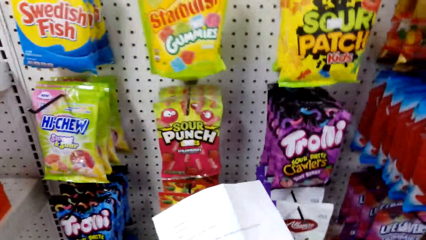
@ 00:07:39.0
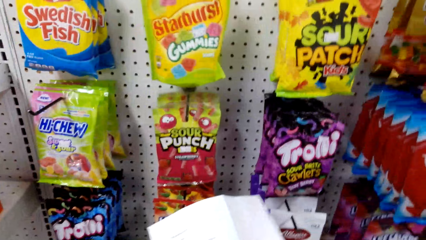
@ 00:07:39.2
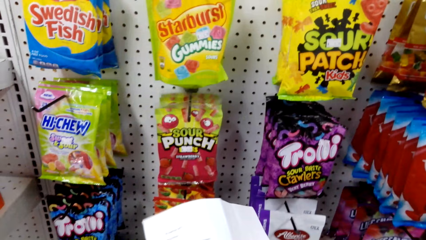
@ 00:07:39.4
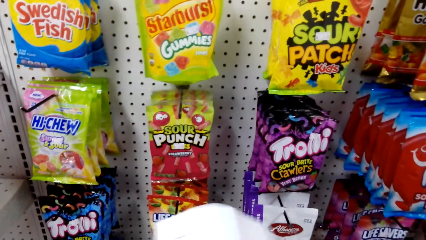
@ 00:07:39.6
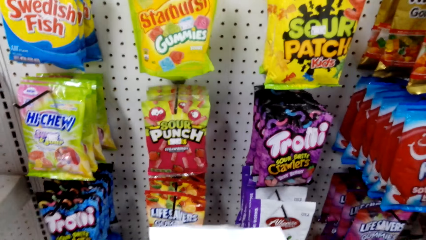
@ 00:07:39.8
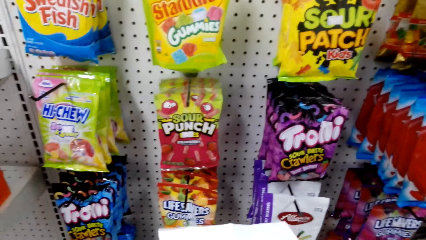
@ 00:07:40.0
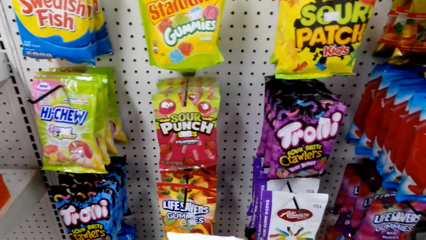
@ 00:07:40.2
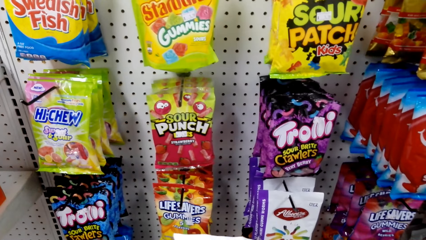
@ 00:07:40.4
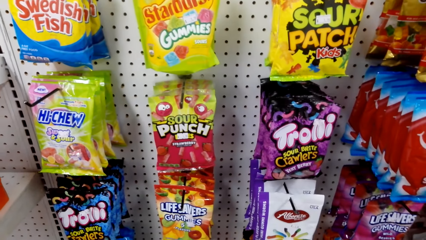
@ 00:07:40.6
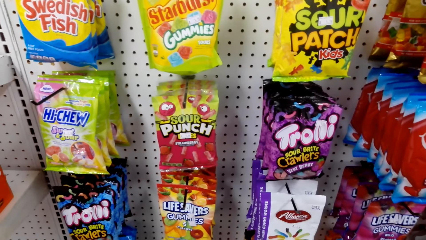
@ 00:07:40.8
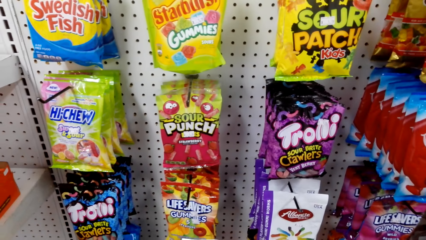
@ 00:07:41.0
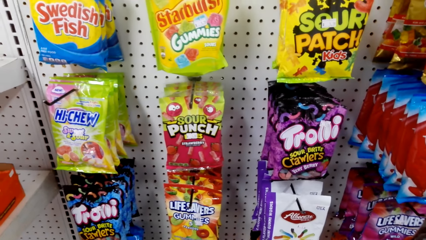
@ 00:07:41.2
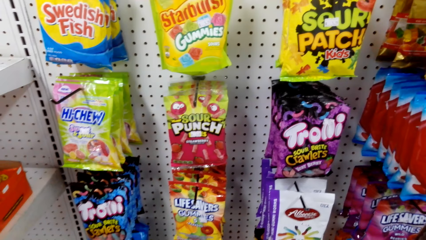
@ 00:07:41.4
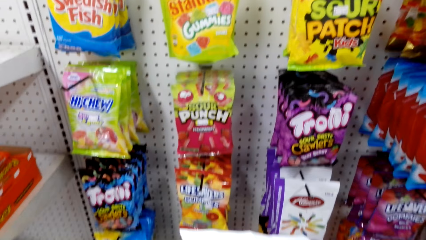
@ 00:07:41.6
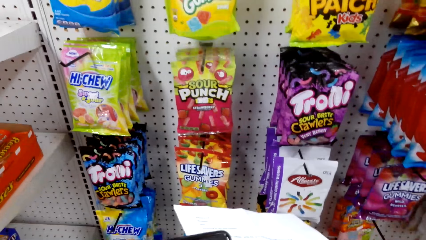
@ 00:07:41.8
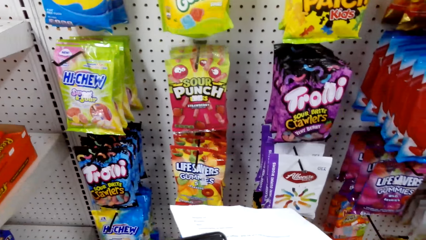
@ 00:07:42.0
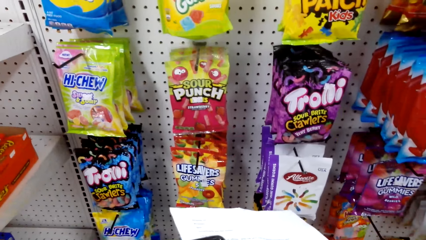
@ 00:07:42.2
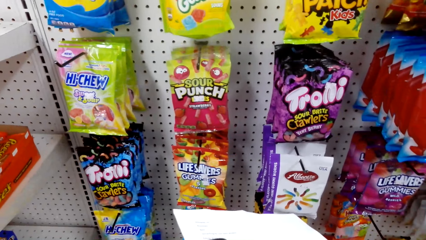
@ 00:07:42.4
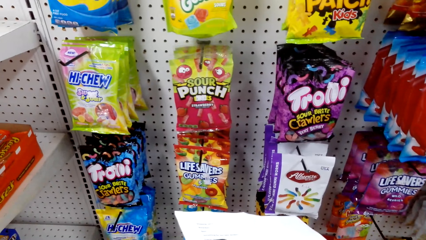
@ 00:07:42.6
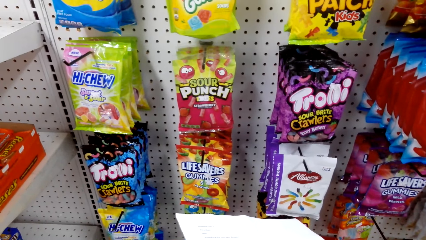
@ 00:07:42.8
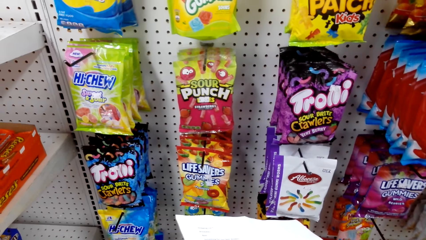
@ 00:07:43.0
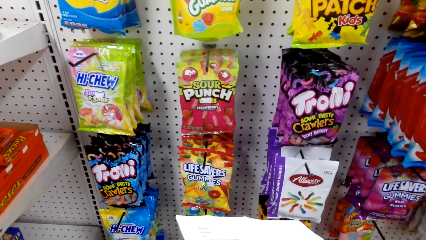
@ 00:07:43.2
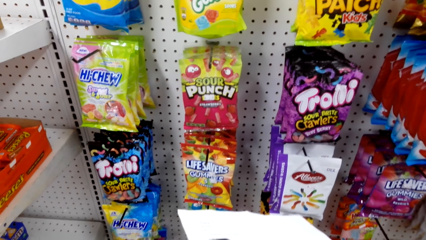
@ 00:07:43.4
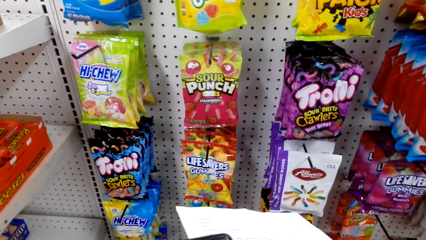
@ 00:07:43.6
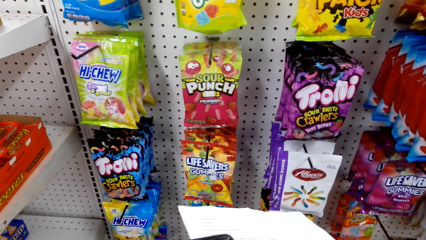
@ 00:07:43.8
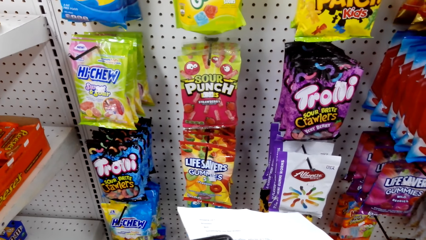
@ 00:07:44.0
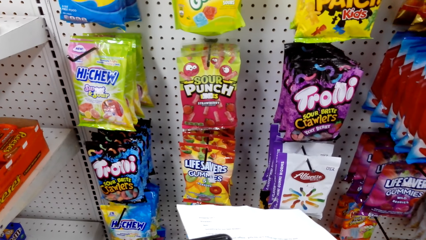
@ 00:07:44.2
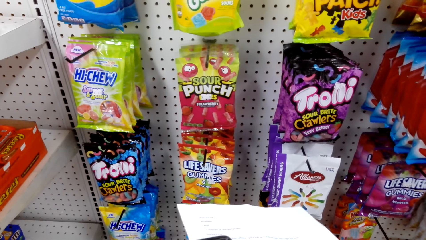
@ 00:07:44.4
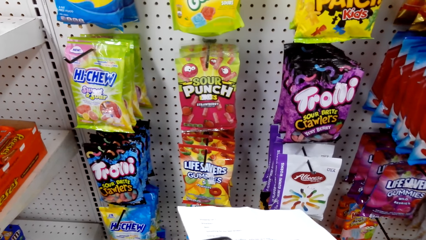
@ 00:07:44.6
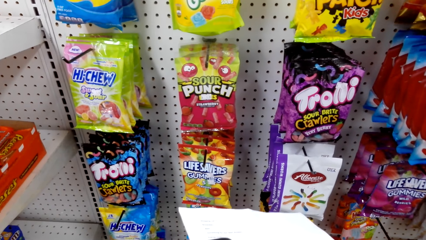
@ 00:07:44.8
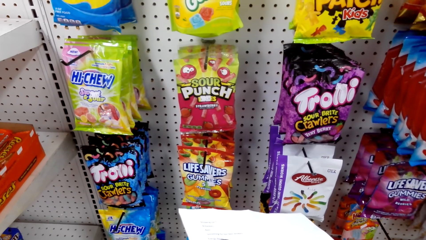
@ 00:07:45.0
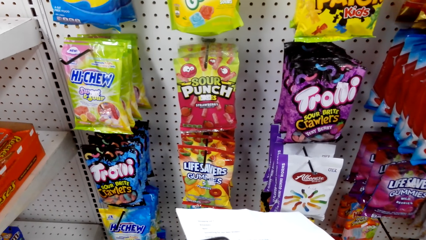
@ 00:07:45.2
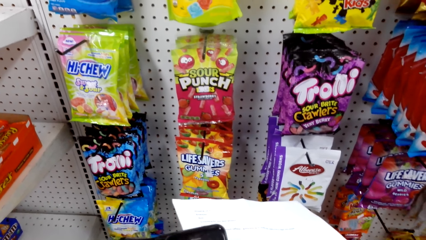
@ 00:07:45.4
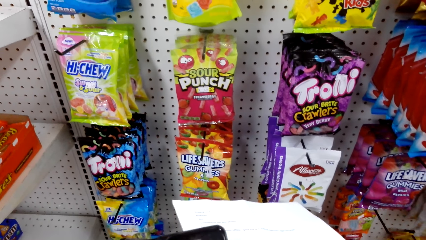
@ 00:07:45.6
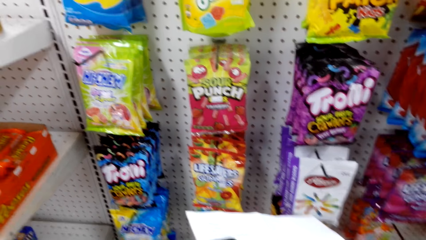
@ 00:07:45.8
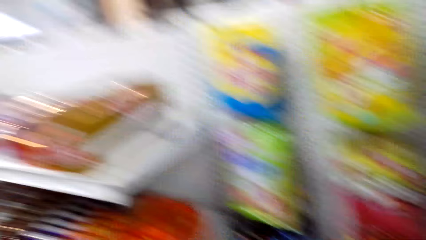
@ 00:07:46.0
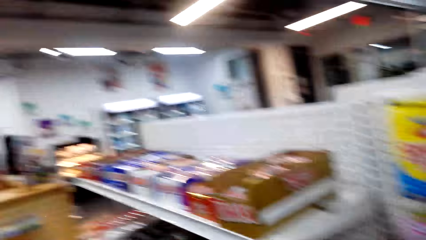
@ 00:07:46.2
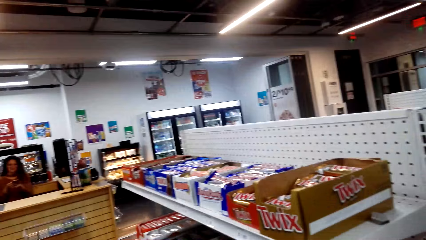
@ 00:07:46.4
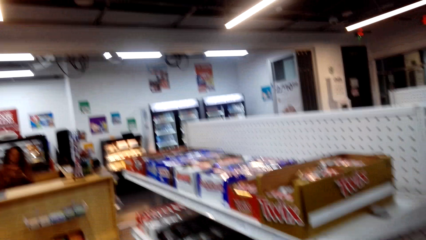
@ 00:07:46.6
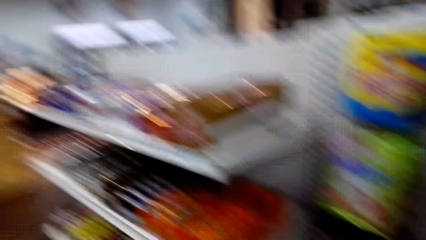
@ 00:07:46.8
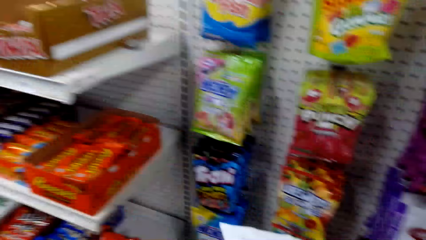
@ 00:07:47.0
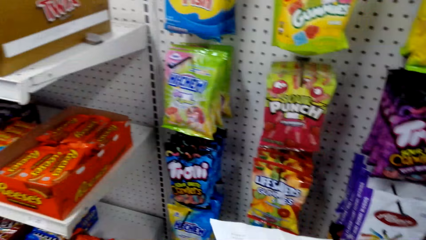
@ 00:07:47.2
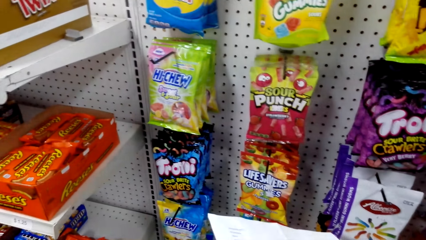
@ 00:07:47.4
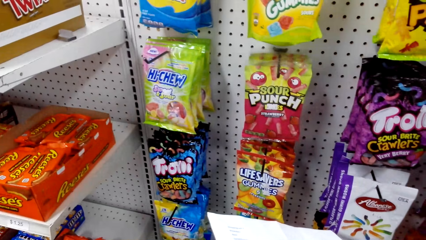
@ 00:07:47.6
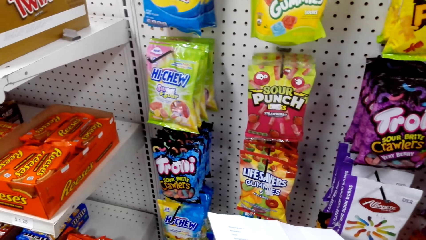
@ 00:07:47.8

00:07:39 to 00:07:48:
The camera wearer reads the paper. They look around. They read the paper while talking to someone.

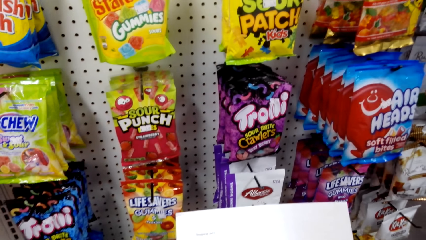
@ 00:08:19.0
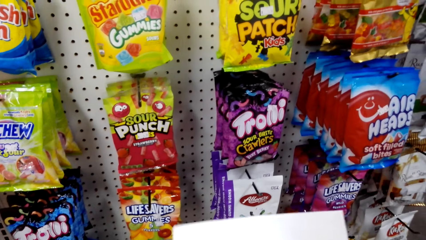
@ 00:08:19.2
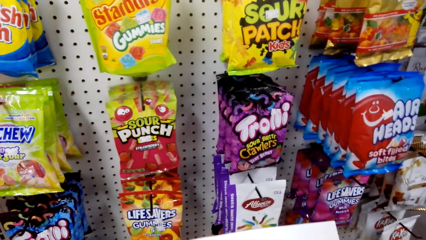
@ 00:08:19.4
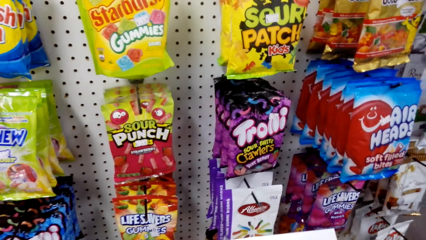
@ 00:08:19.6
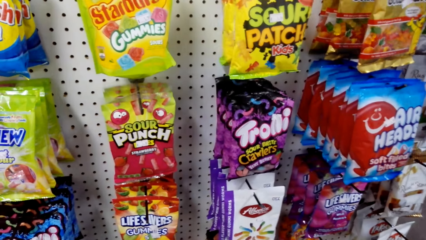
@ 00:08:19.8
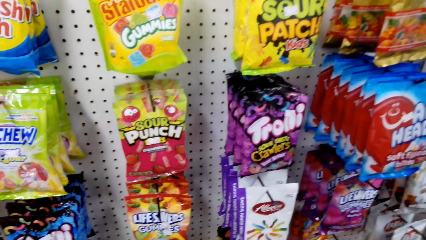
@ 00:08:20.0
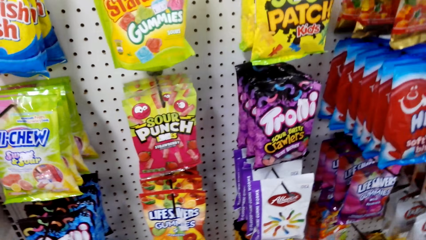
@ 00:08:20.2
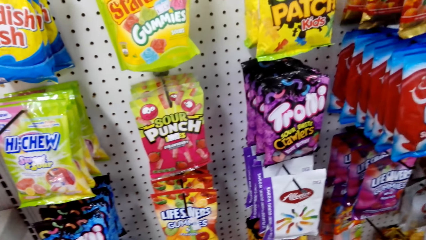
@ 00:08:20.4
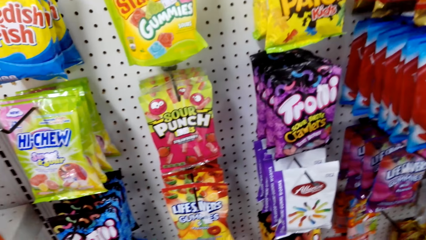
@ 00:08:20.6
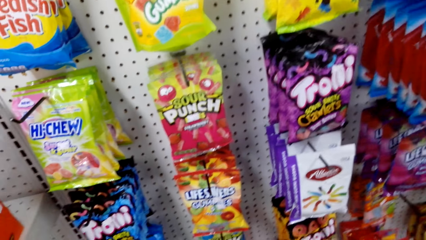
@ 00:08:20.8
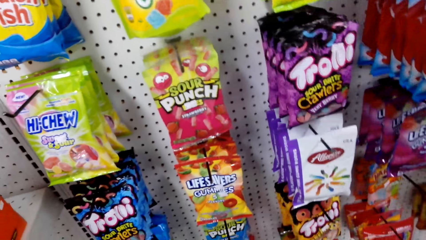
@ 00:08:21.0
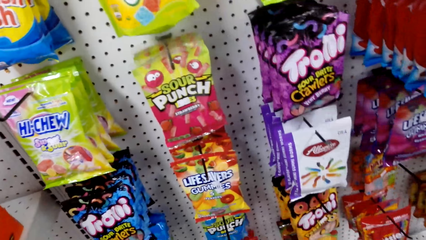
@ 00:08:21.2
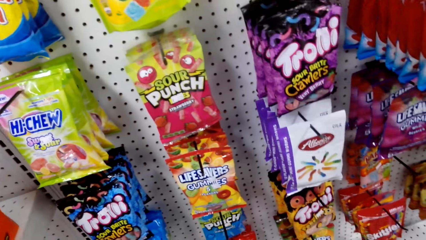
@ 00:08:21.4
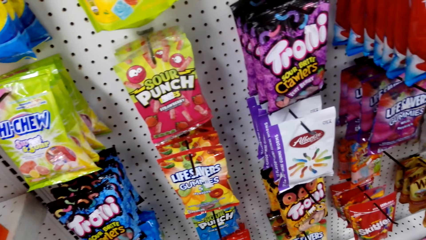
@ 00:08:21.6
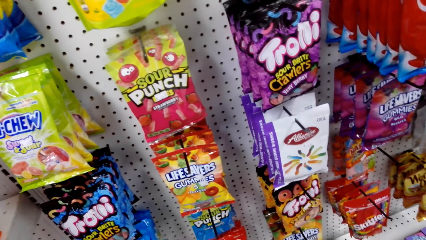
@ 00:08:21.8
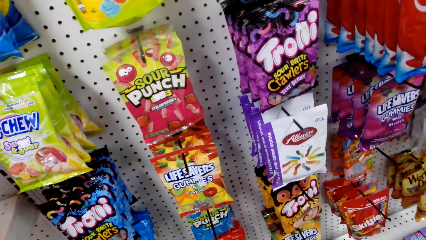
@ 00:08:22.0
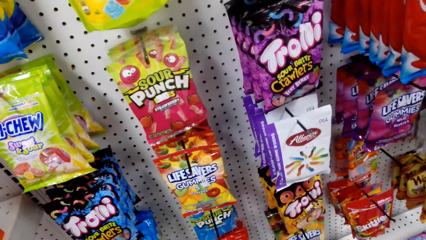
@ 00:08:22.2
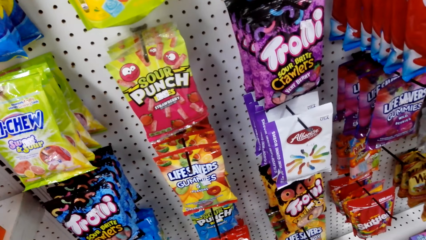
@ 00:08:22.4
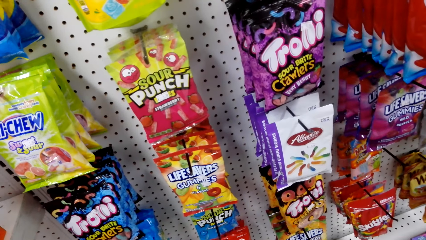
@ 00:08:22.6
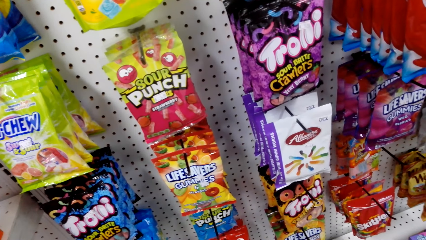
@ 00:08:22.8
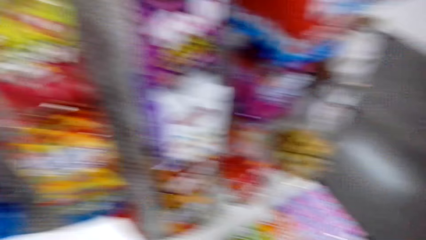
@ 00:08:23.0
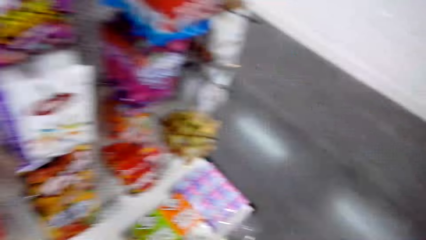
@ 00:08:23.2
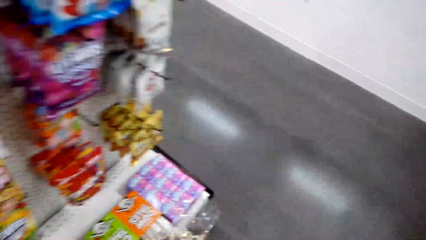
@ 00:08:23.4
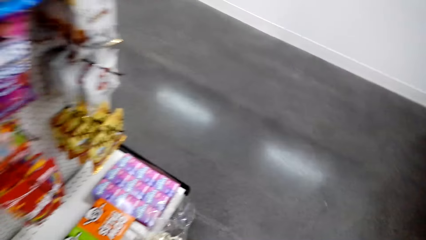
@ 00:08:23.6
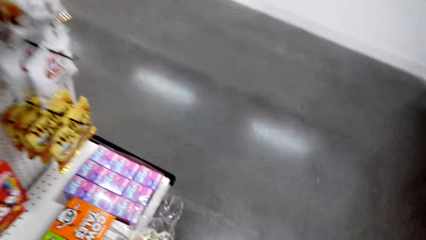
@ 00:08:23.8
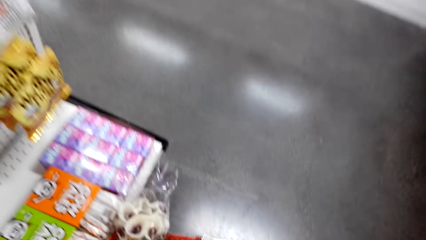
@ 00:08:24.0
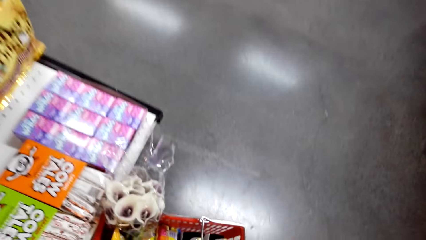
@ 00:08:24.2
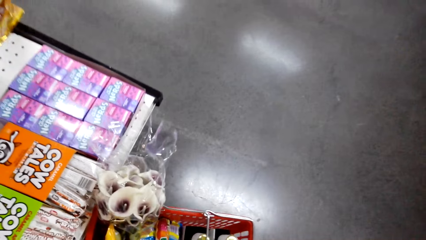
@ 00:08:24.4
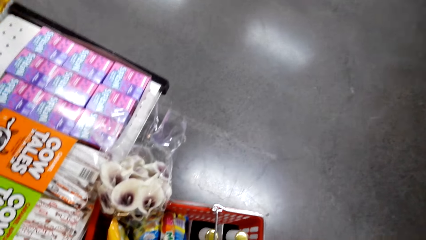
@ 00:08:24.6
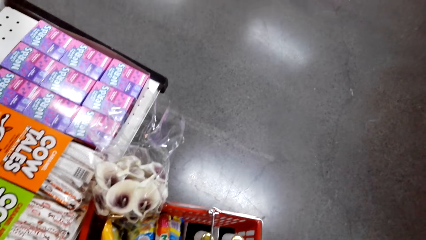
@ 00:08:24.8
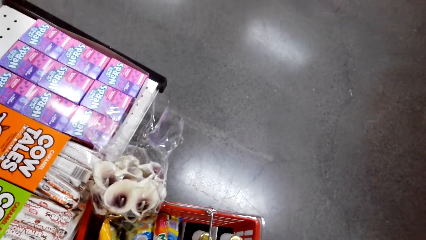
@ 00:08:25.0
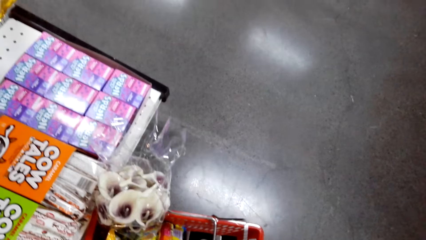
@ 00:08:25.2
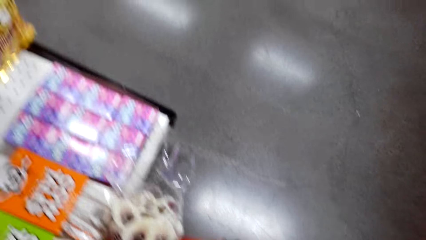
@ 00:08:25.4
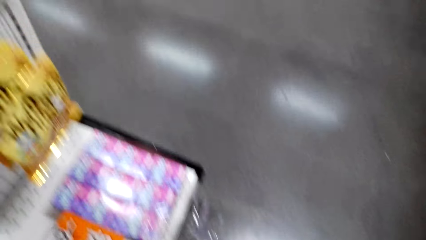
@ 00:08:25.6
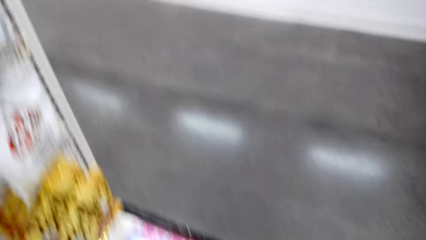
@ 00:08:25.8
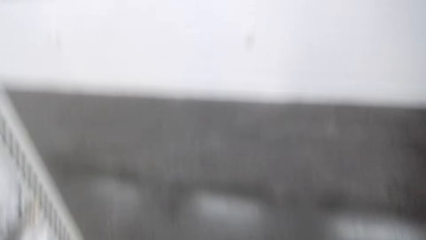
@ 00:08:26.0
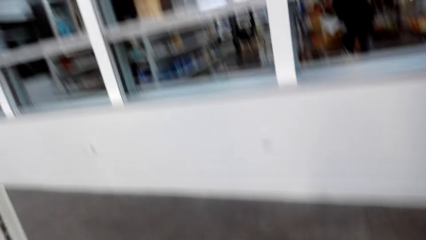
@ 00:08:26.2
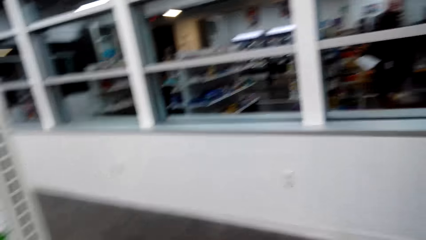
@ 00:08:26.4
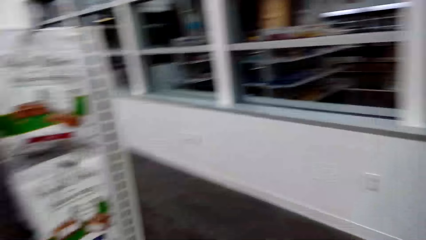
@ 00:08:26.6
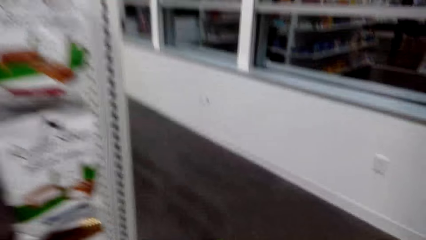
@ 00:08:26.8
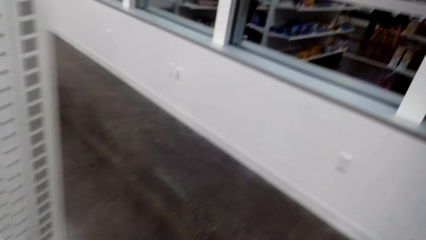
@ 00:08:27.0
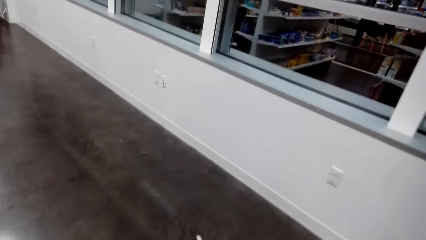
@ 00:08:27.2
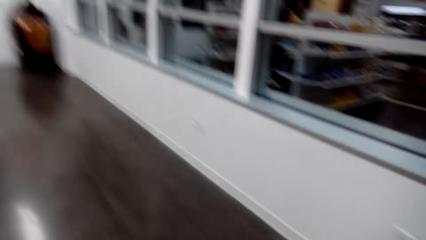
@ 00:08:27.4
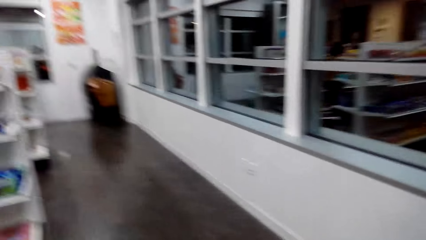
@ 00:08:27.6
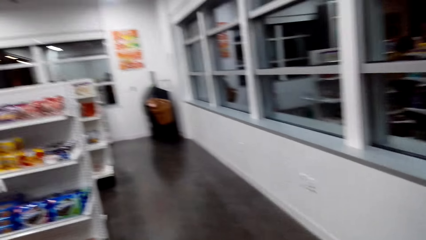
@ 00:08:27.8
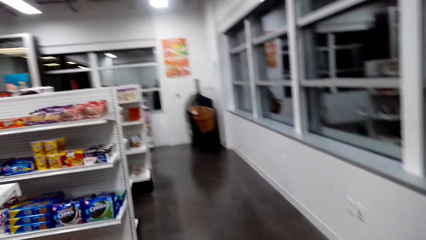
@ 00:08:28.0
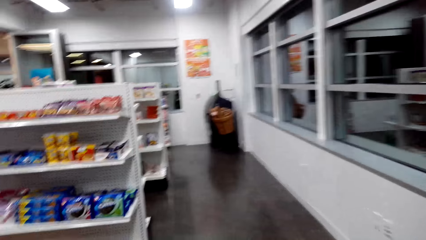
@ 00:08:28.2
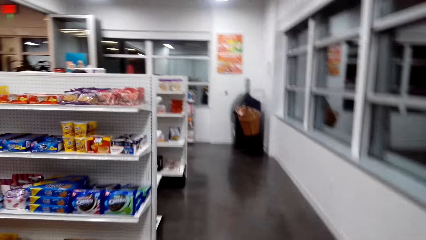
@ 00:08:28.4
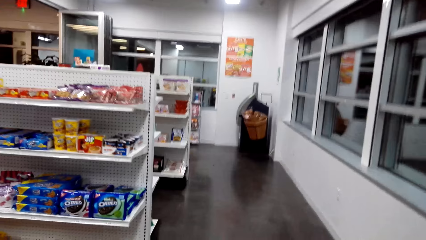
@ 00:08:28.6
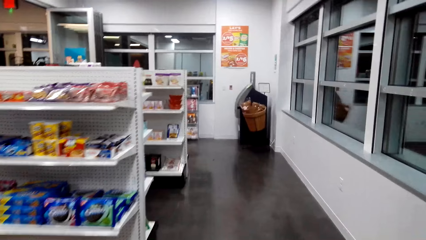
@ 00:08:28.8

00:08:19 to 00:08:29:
The camera wearer looks around. They take something from the ground and look round the shelf. They walk around.
